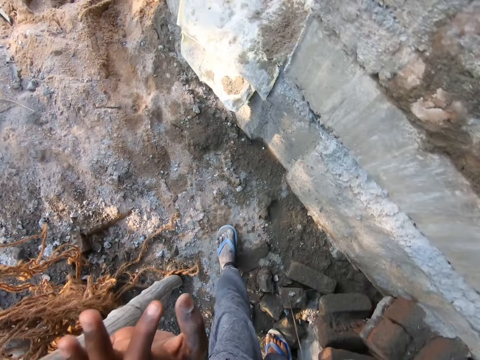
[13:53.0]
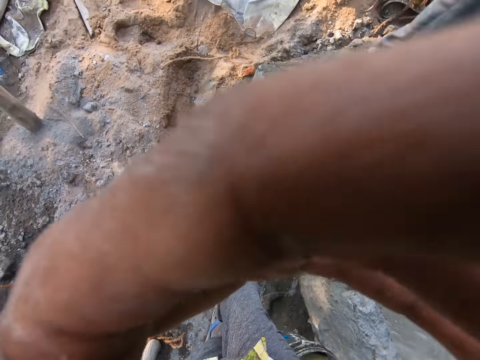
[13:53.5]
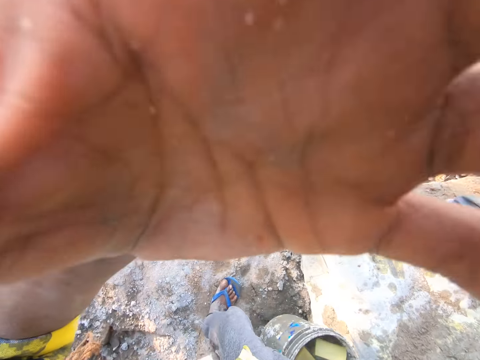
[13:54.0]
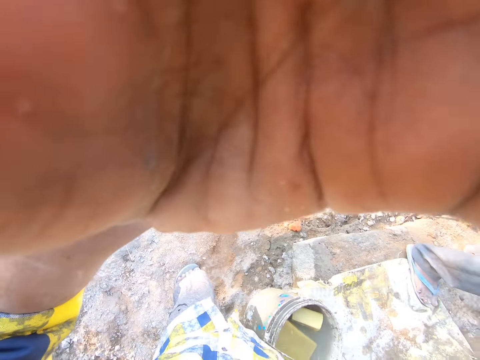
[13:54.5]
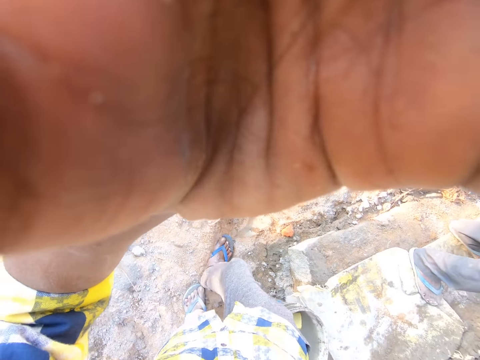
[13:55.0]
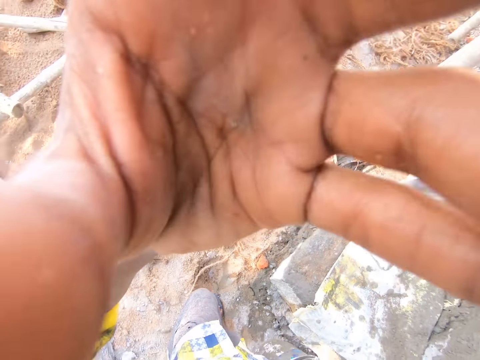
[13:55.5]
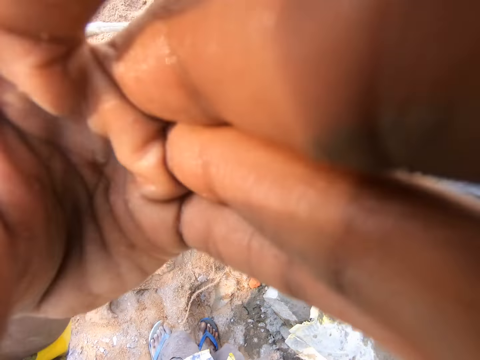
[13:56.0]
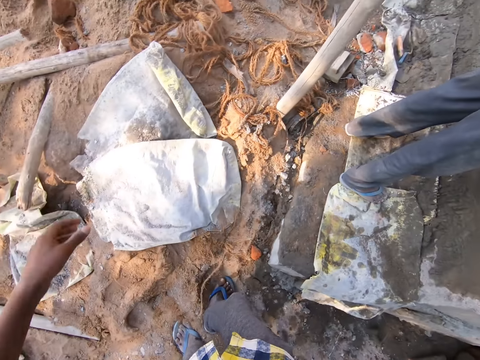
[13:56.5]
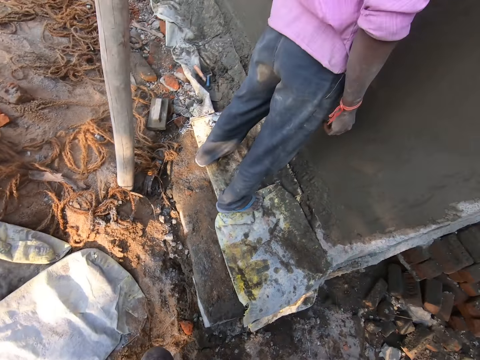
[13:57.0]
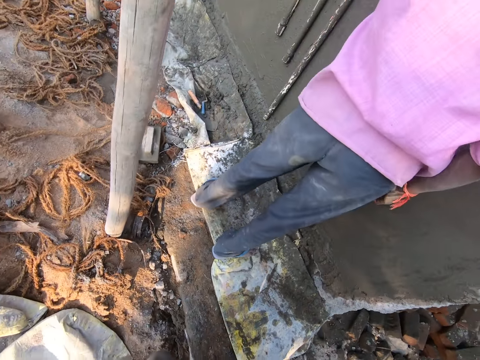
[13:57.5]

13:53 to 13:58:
The camera wearer holds the timber wood. They touch the camera on the head. They adjust the camera.

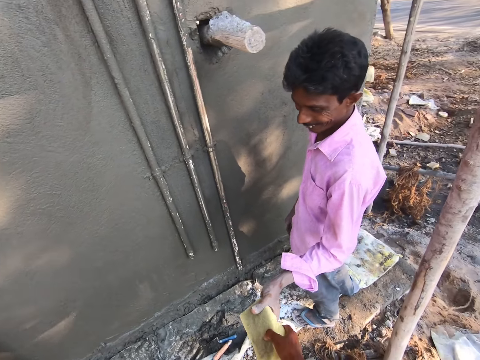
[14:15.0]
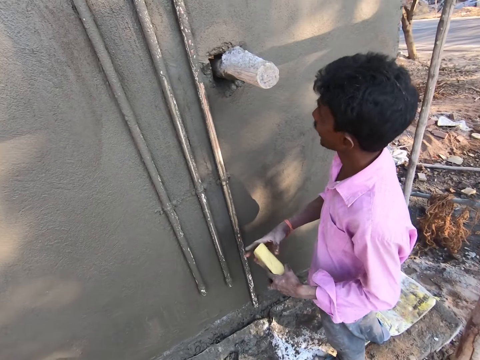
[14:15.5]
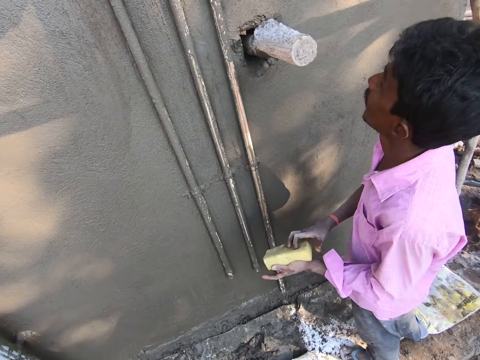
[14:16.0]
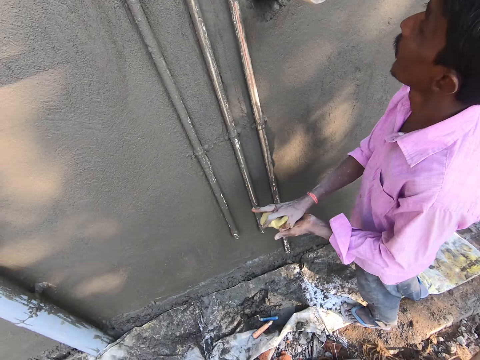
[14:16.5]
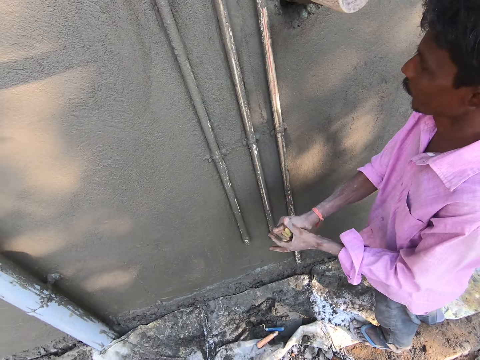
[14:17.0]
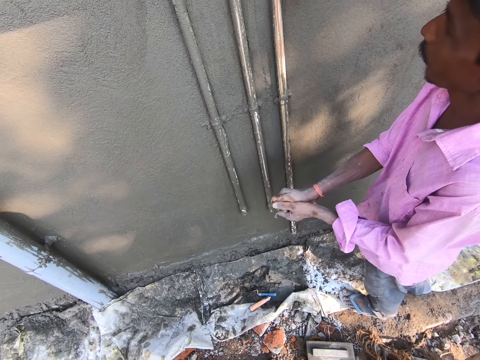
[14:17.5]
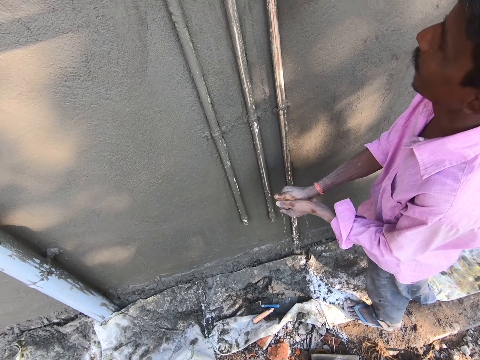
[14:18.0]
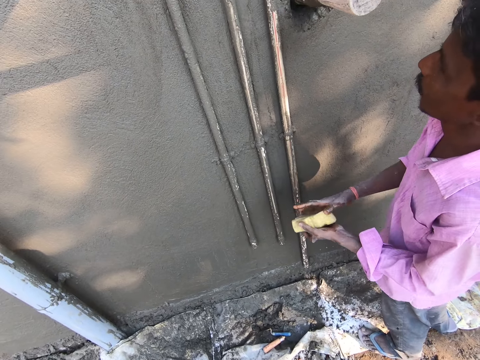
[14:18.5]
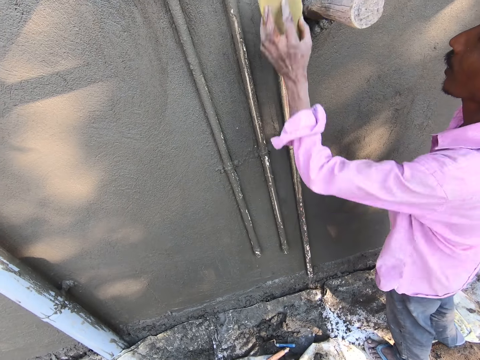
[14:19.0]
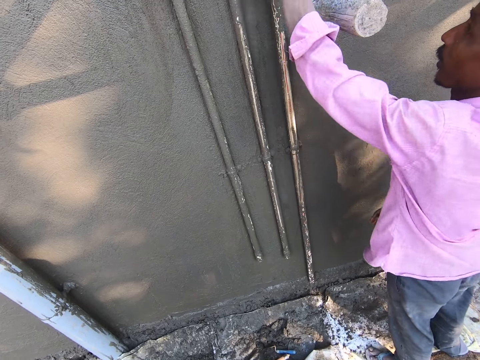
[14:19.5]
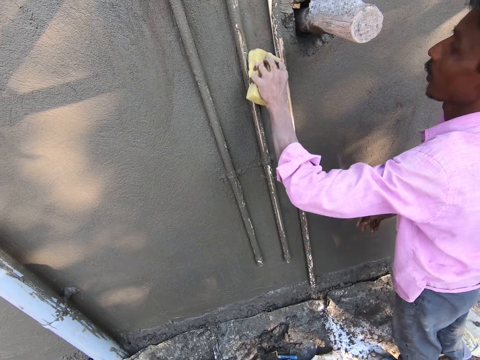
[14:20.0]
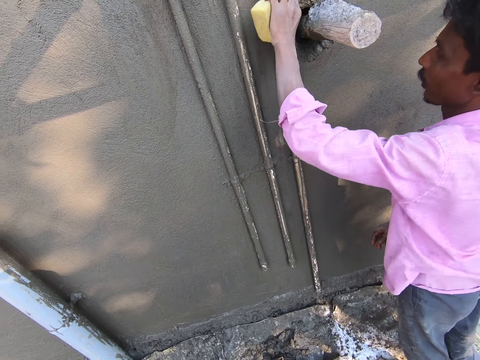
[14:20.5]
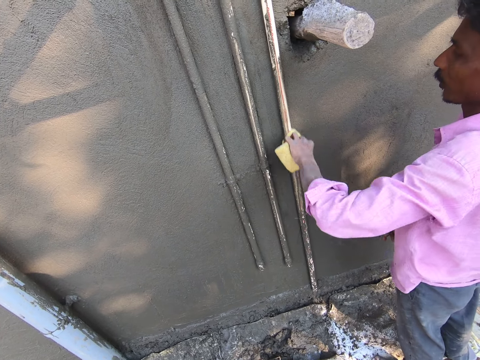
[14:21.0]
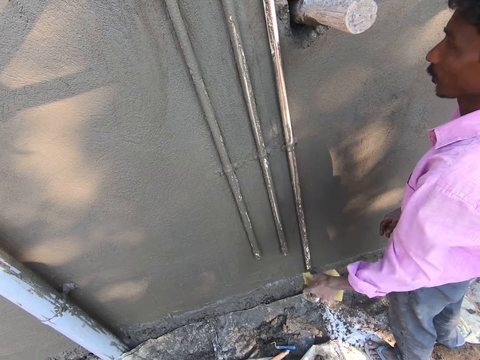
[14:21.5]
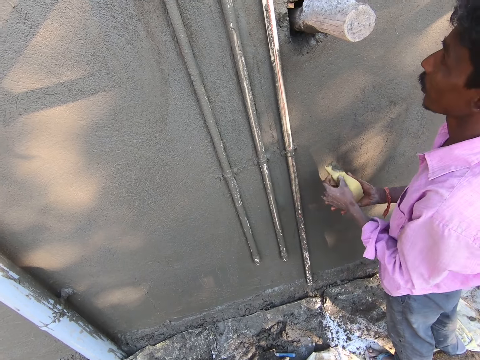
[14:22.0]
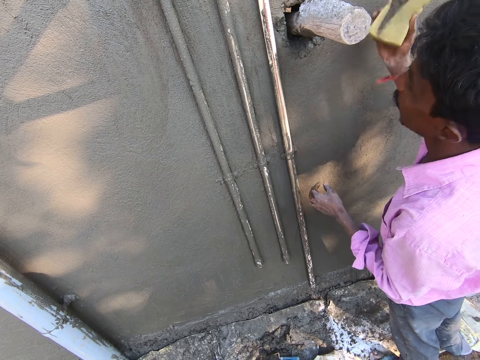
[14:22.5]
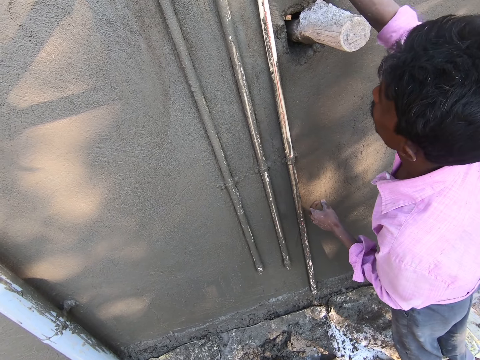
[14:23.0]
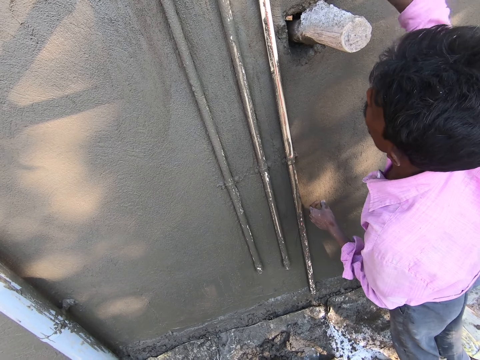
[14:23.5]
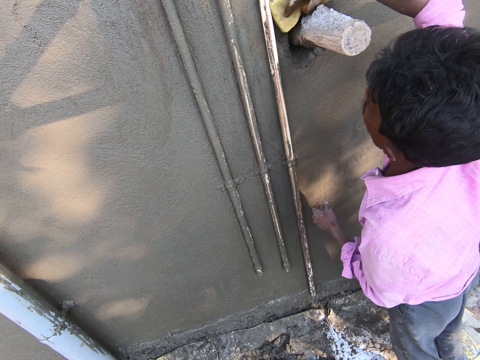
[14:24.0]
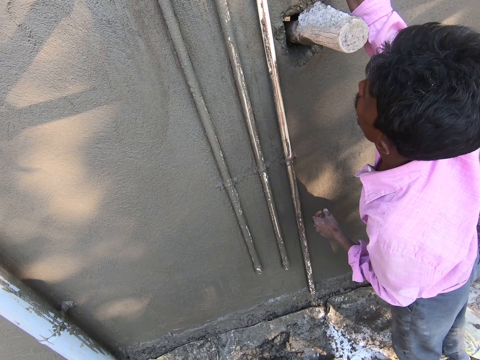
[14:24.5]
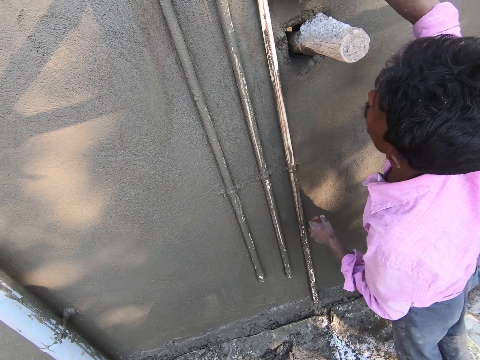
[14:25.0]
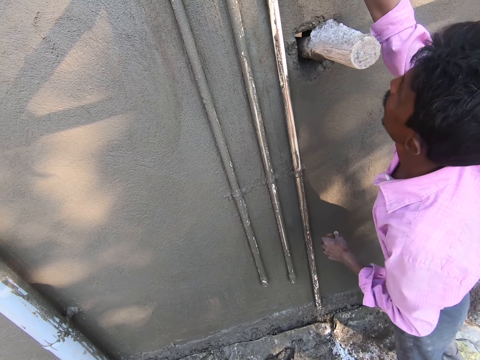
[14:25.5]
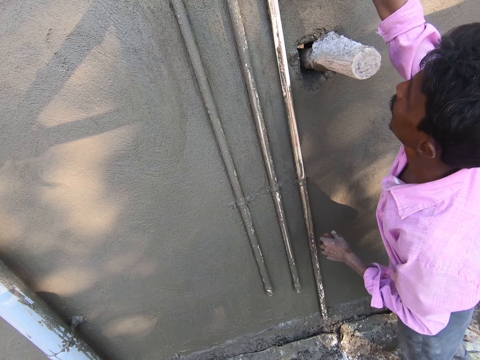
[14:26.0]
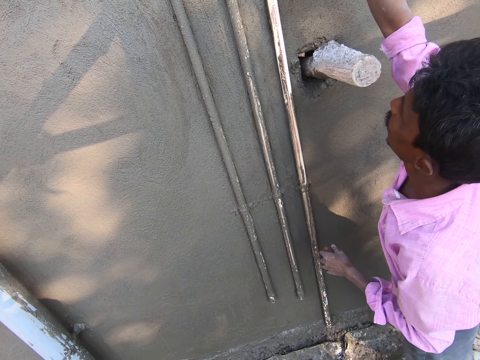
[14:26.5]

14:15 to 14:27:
The camera wearer hands a cleaning sponge or piece of mattress to a man. The man squeezes water from the cleaning sponge. The camera wearer wipes a pipe with the cleaning sponge. The man wipes part of the wall with the piece of mattress.

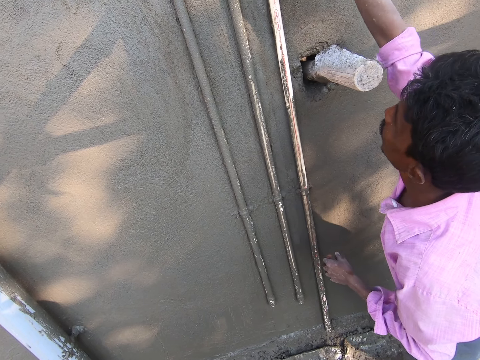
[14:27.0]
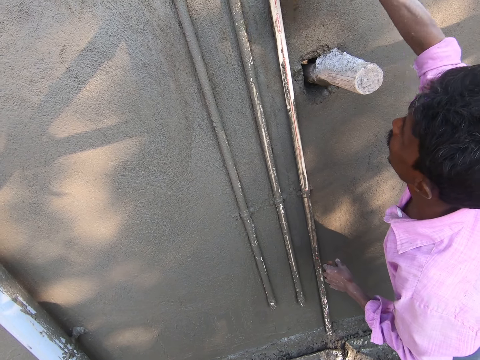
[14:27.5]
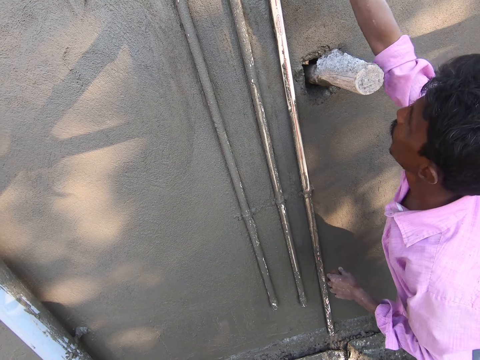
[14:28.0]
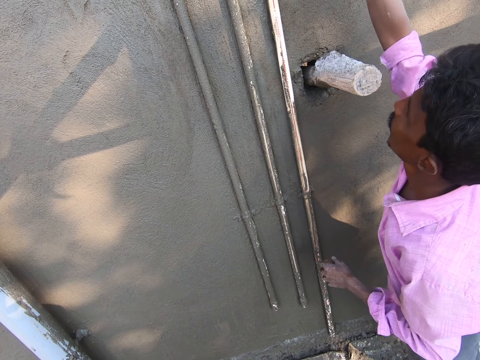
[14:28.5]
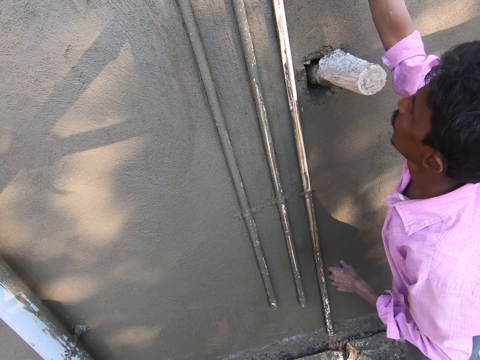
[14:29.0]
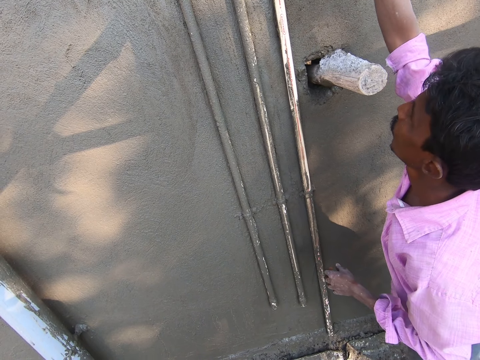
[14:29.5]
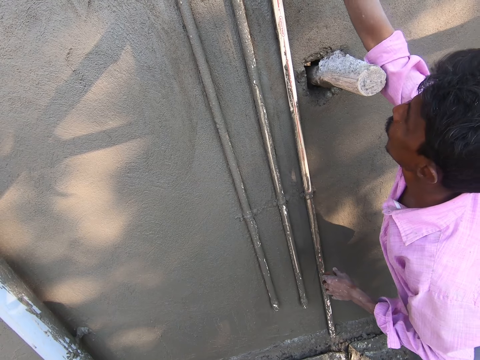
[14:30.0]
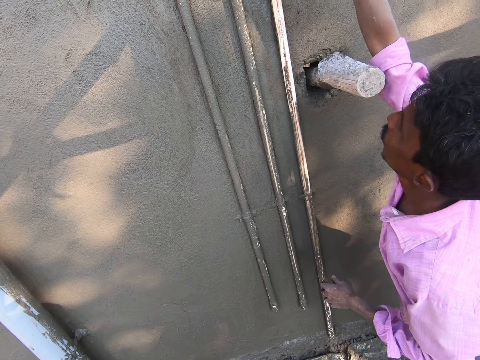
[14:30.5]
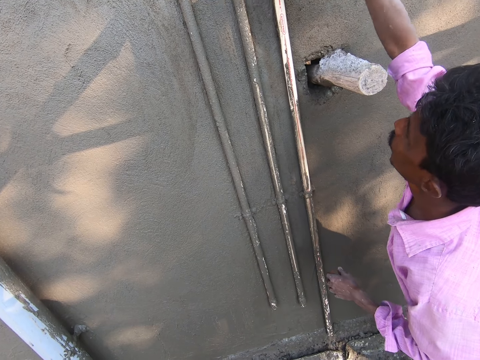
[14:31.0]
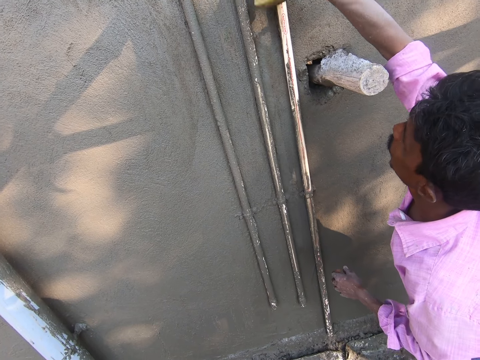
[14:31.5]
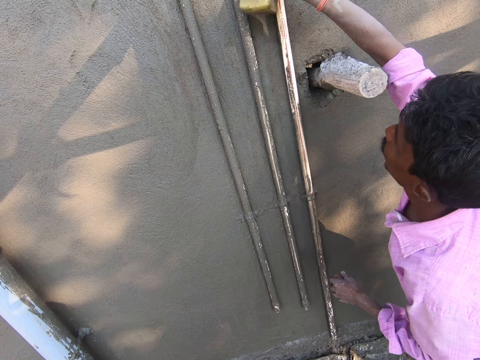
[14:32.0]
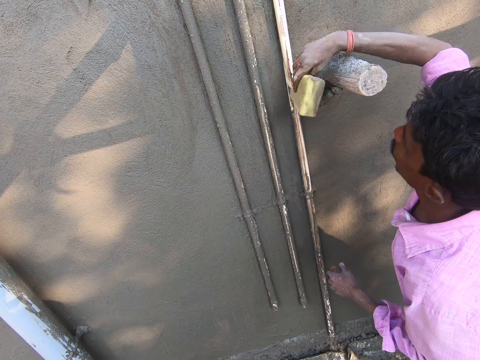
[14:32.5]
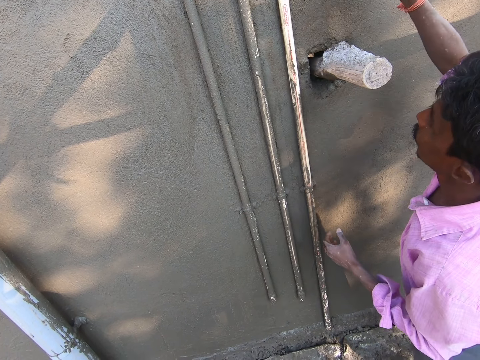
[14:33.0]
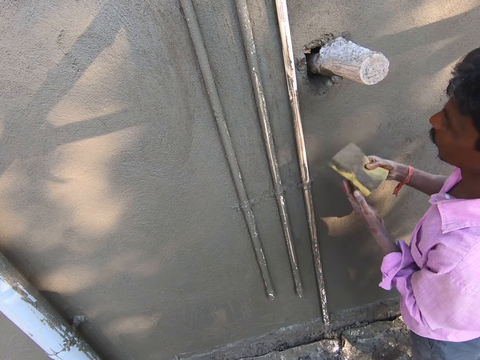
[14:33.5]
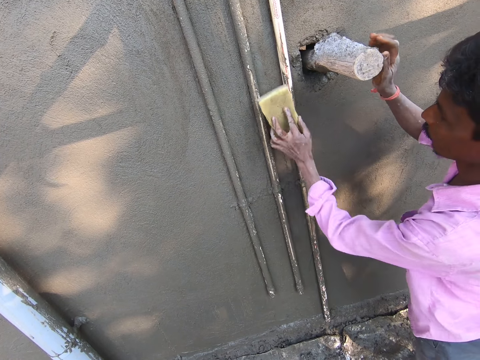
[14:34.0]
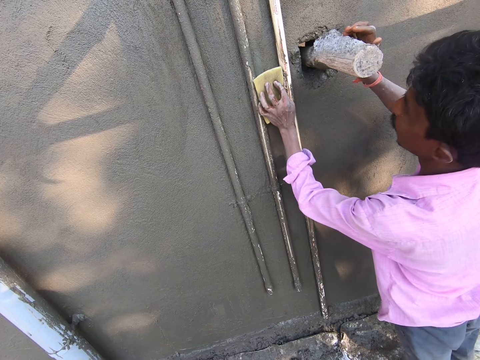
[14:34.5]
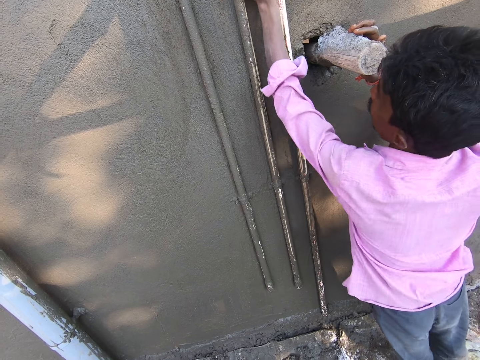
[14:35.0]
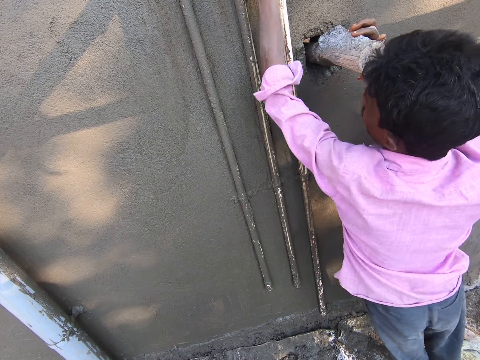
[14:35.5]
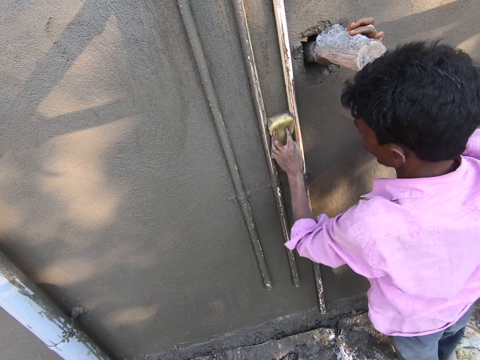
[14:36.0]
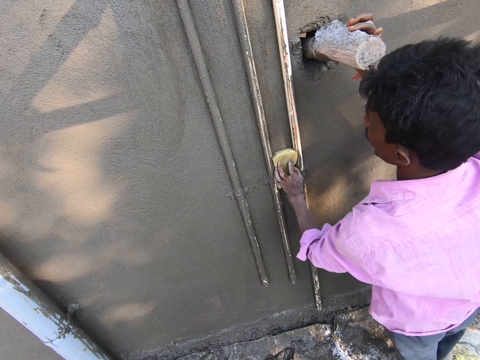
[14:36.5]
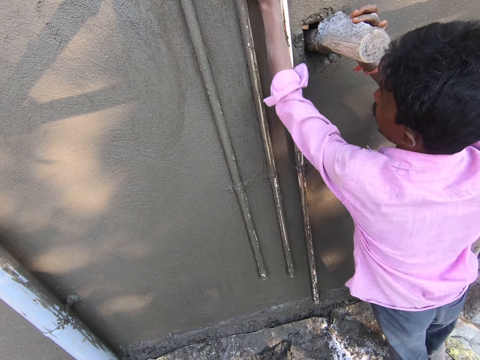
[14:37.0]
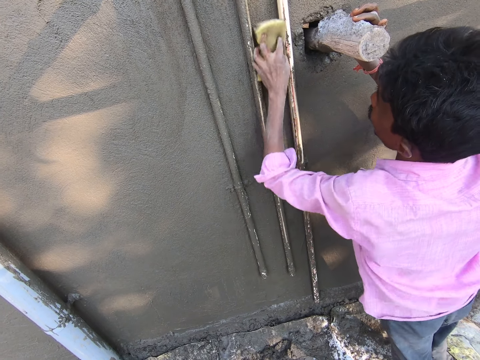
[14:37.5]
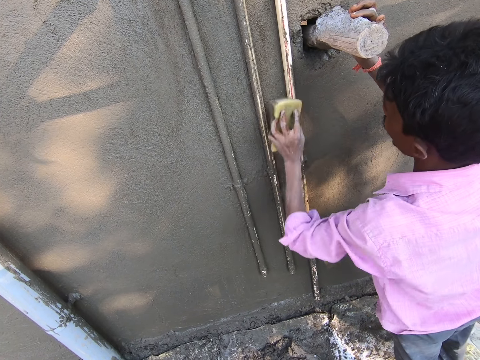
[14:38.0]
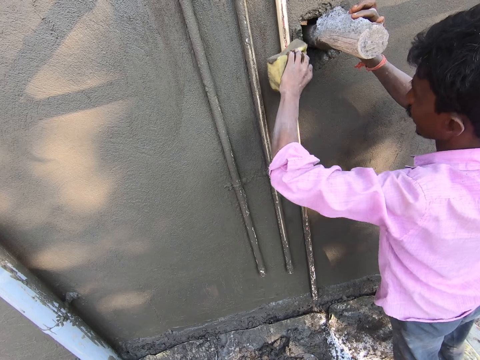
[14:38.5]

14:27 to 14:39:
A person exchanges the piece of mattress to the left. The camera wearer softens the wall with a cleaning sponge. The person wipes part of the wall with the piece of mattress.
